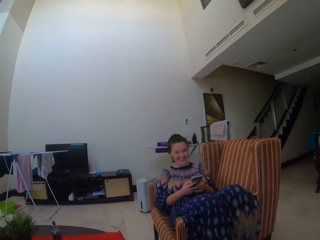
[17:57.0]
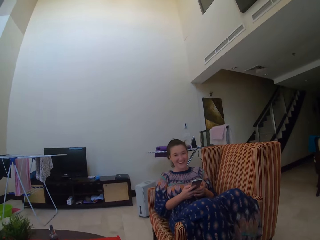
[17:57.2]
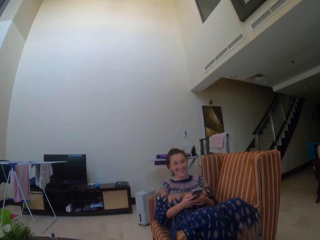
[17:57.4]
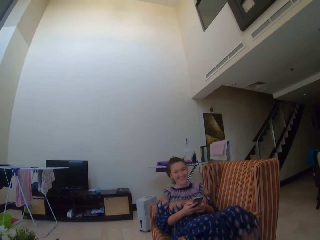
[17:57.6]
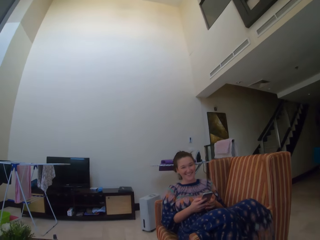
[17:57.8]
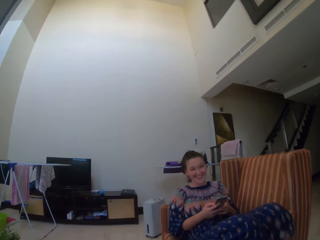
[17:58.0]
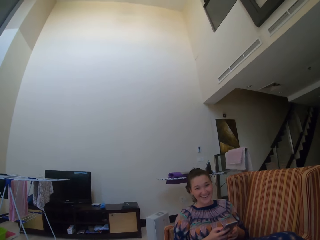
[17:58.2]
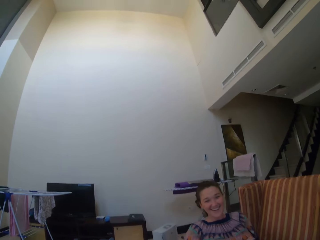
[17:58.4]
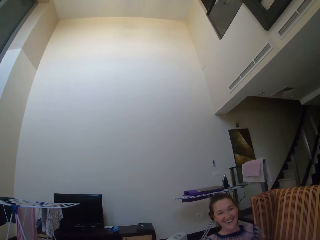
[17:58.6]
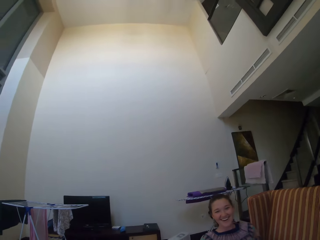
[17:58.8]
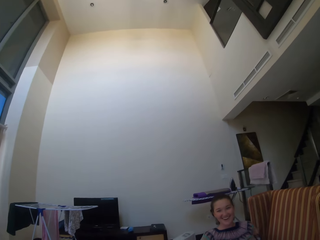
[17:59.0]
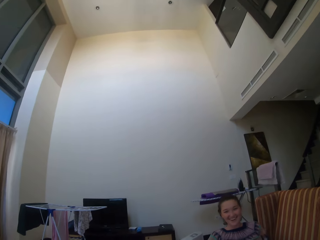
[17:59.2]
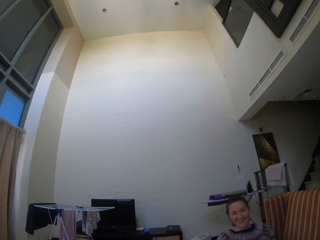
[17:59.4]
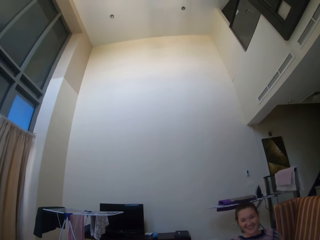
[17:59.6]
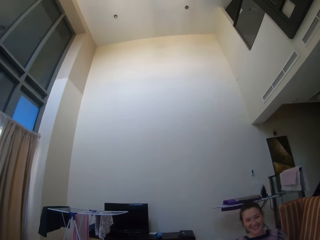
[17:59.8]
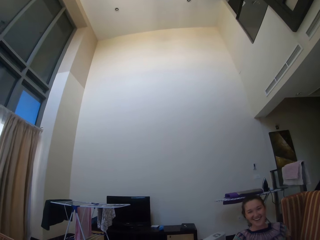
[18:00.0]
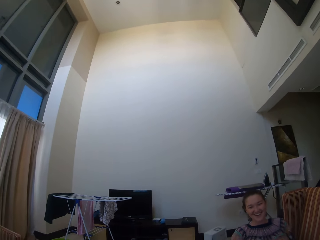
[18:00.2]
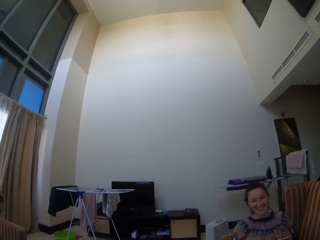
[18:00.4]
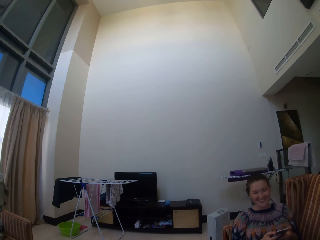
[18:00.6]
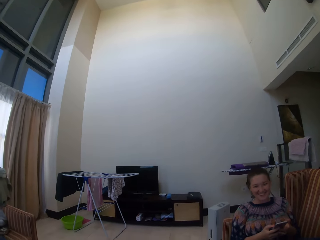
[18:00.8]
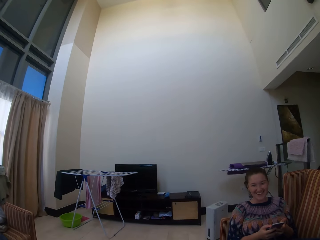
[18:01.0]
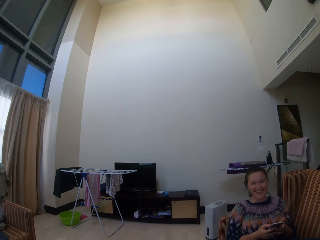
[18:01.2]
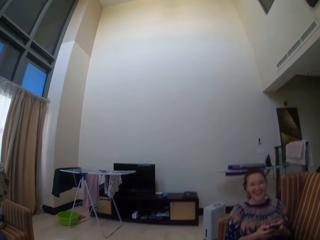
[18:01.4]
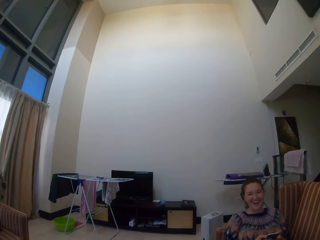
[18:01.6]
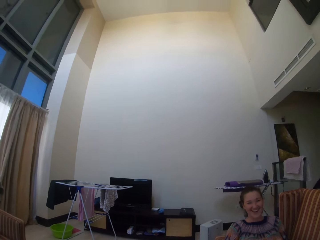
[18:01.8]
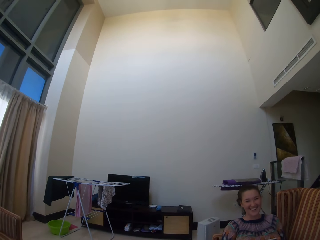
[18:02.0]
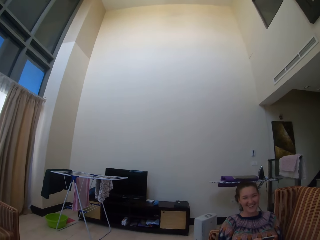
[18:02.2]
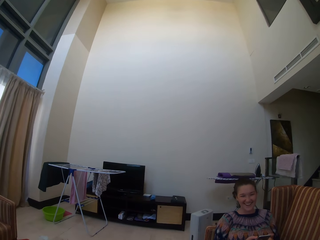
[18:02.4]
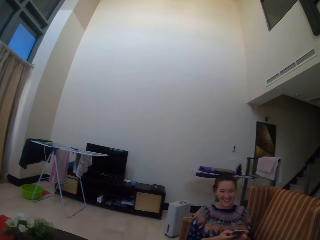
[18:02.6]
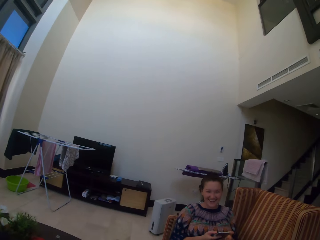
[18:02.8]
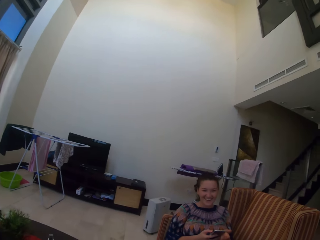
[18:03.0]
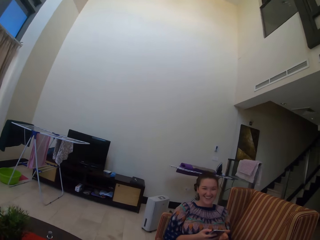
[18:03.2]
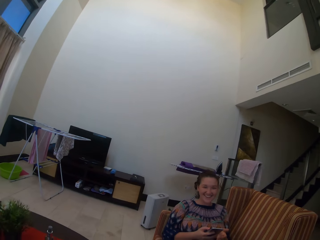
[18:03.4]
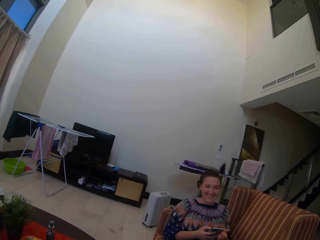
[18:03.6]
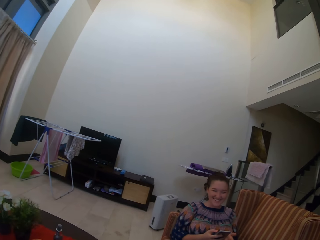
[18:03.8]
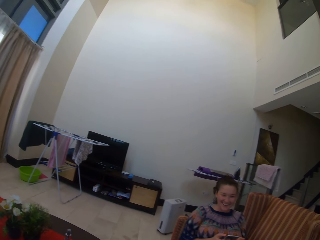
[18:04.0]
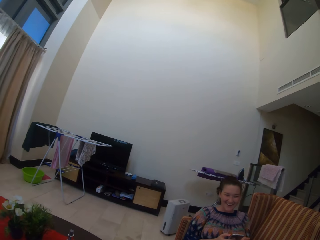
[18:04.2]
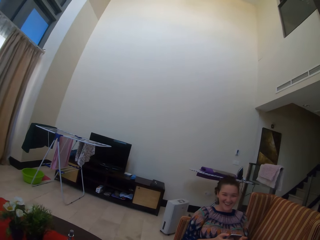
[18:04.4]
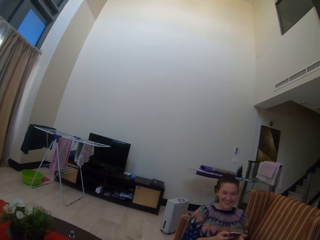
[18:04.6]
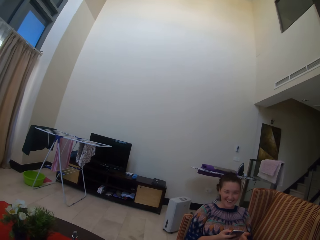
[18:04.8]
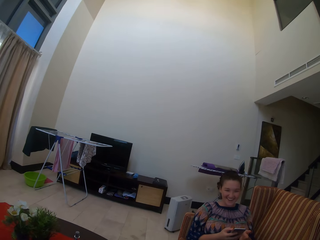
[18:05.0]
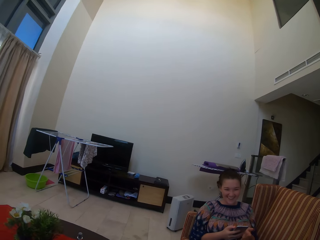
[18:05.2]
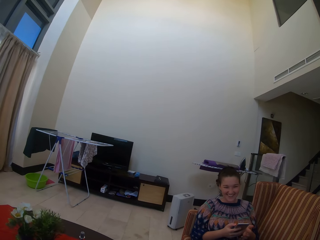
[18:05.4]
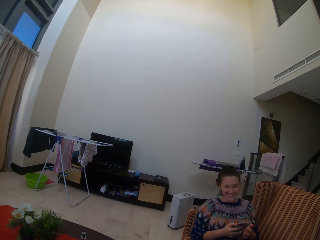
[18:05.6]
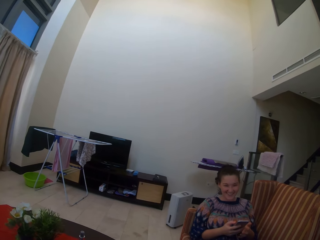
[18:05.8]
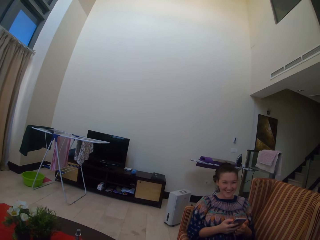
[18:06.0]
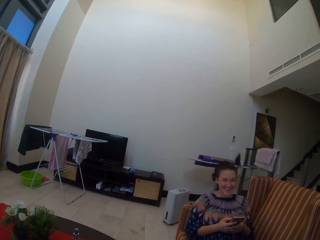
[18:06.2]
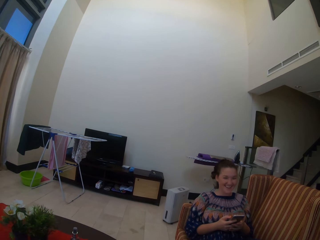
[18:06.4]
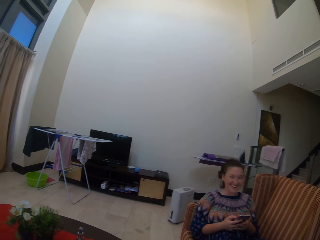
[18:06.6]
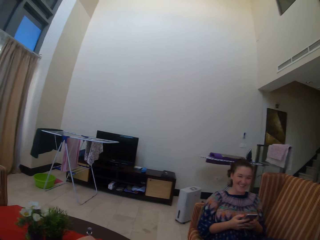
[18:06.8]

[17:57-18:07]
A man laughs.

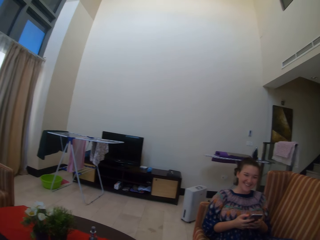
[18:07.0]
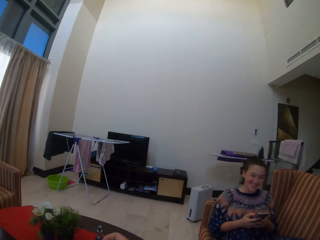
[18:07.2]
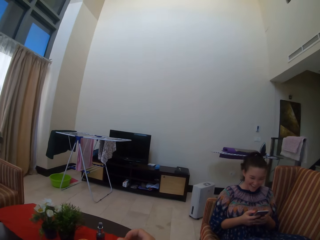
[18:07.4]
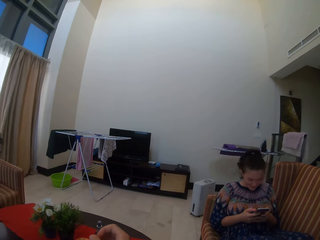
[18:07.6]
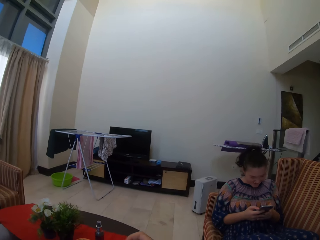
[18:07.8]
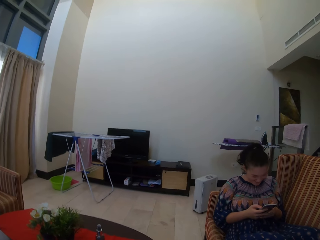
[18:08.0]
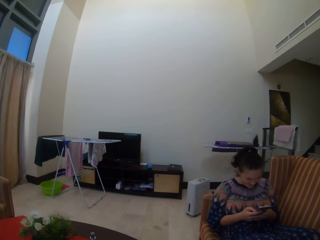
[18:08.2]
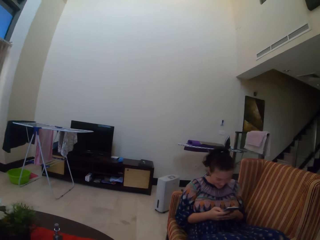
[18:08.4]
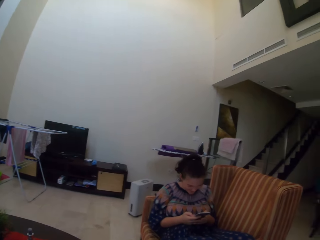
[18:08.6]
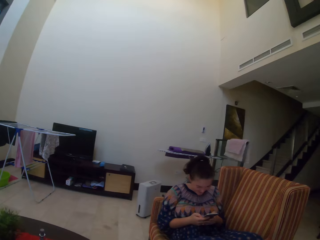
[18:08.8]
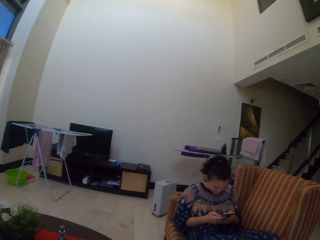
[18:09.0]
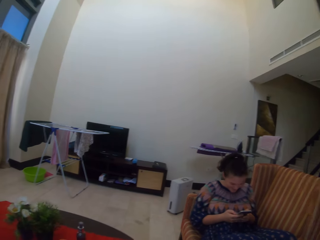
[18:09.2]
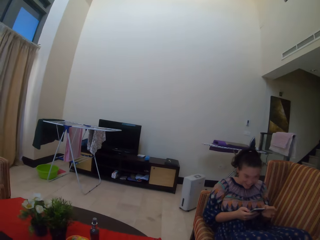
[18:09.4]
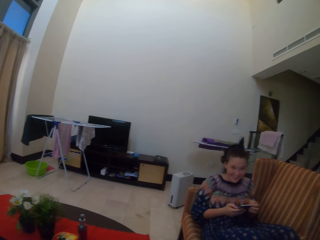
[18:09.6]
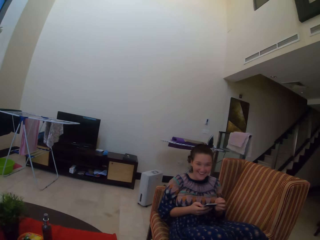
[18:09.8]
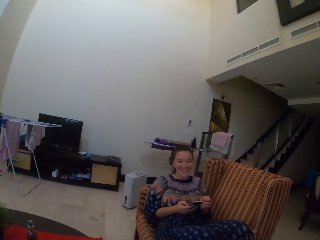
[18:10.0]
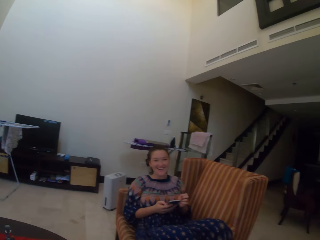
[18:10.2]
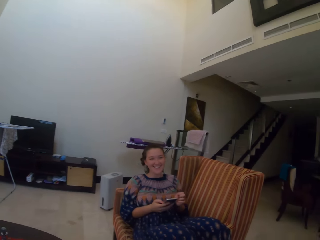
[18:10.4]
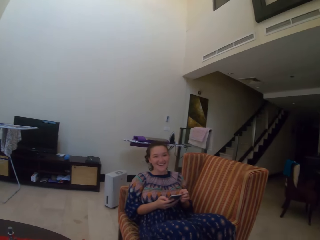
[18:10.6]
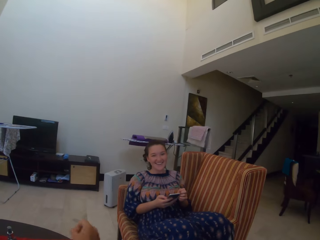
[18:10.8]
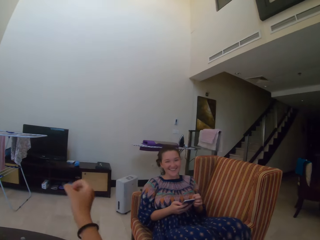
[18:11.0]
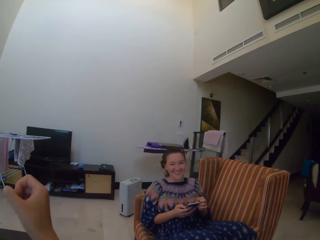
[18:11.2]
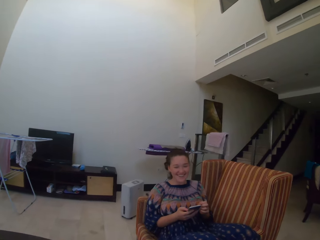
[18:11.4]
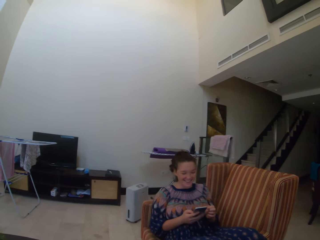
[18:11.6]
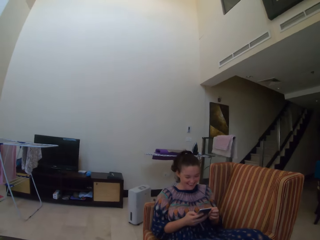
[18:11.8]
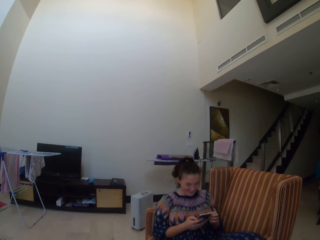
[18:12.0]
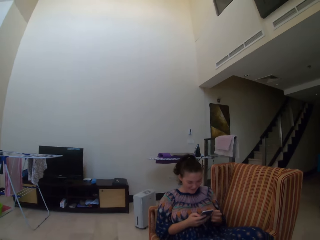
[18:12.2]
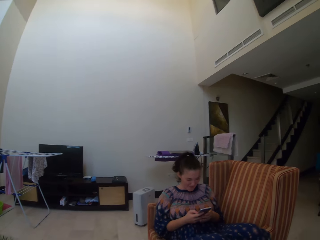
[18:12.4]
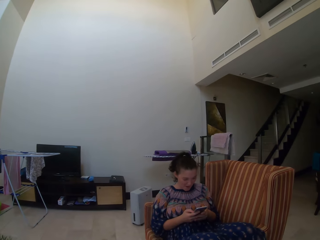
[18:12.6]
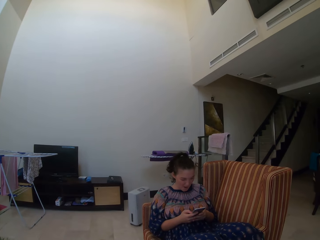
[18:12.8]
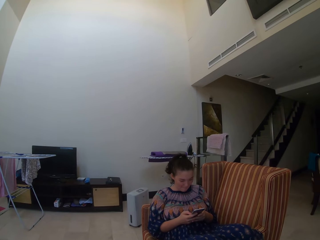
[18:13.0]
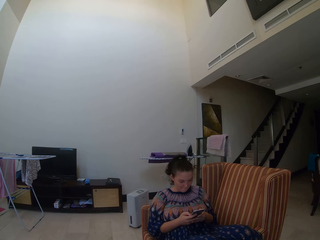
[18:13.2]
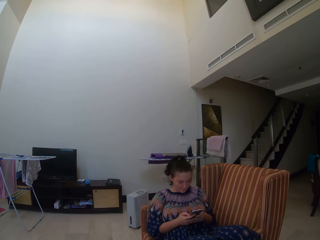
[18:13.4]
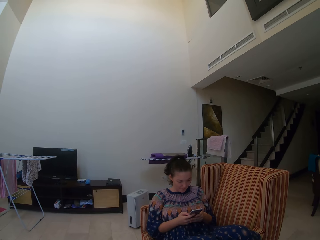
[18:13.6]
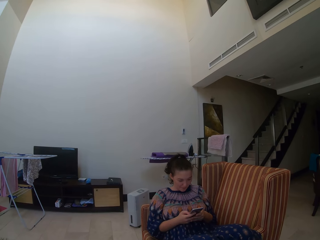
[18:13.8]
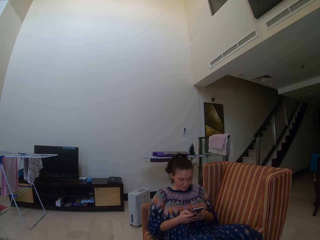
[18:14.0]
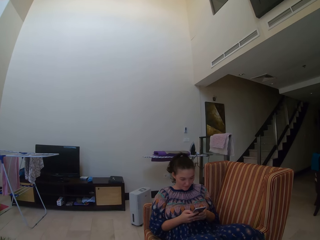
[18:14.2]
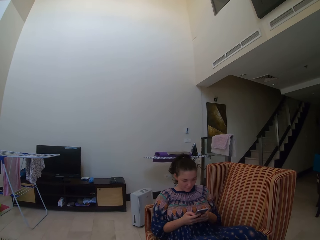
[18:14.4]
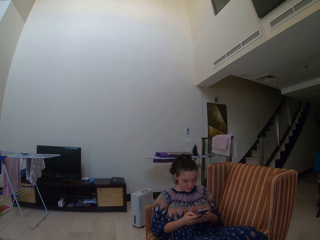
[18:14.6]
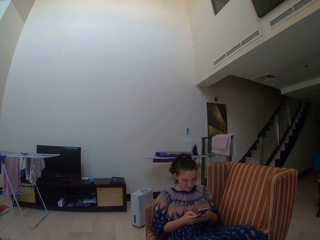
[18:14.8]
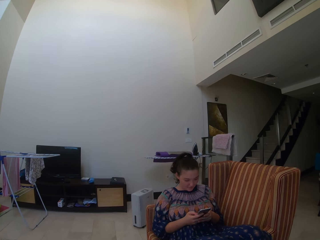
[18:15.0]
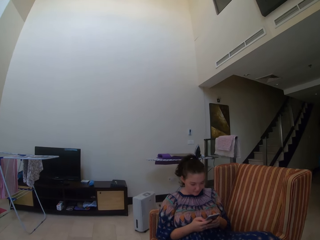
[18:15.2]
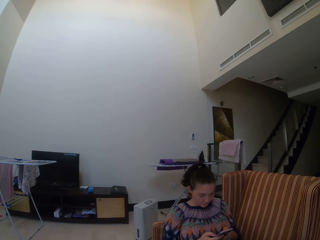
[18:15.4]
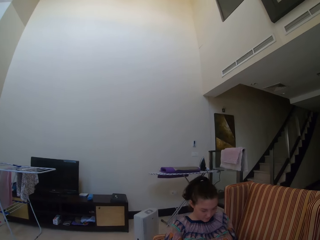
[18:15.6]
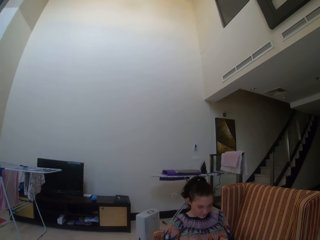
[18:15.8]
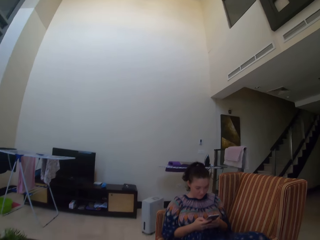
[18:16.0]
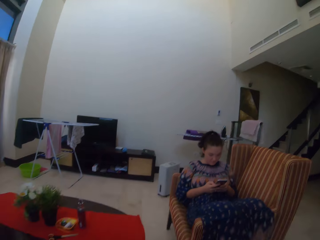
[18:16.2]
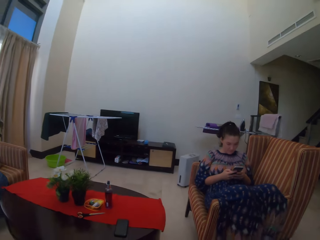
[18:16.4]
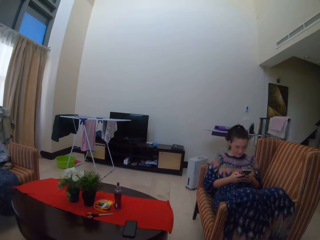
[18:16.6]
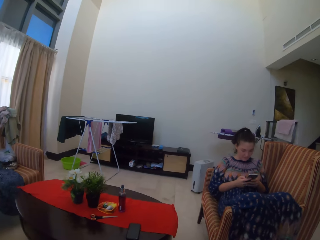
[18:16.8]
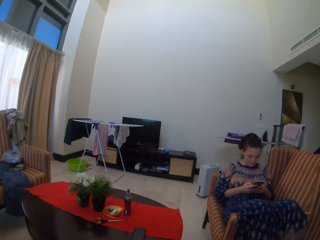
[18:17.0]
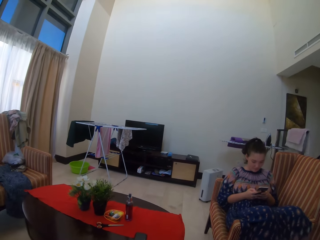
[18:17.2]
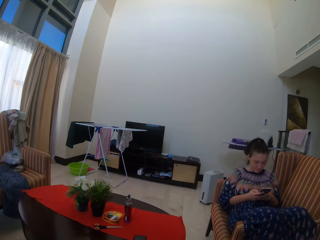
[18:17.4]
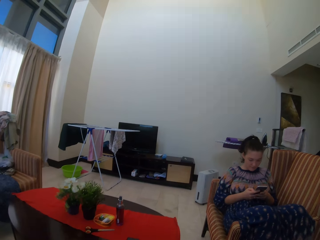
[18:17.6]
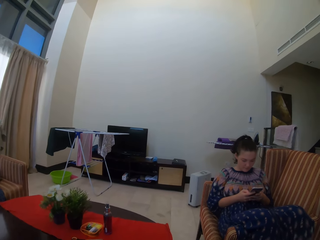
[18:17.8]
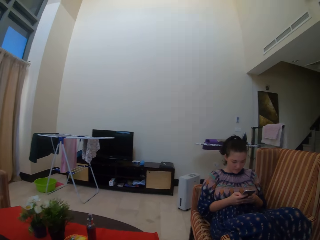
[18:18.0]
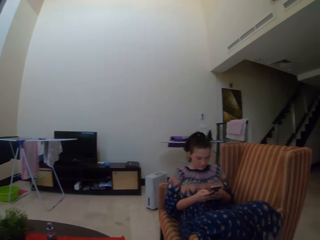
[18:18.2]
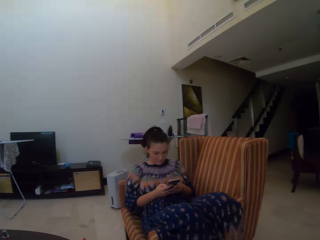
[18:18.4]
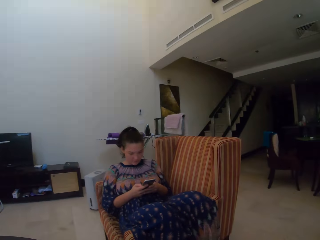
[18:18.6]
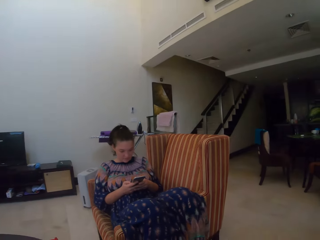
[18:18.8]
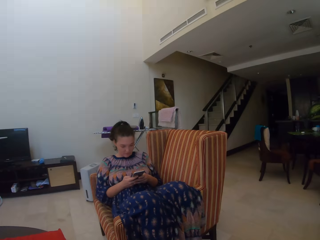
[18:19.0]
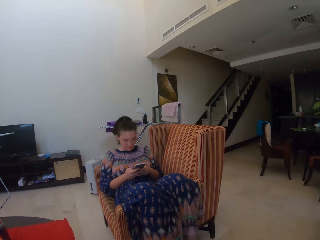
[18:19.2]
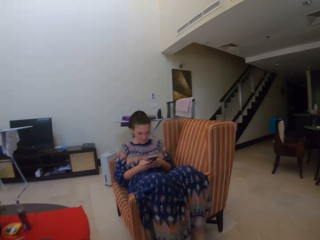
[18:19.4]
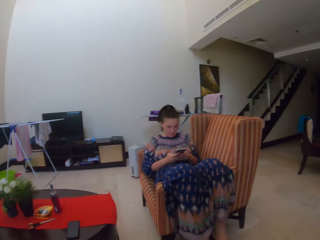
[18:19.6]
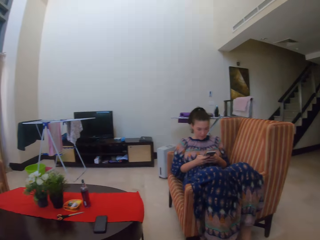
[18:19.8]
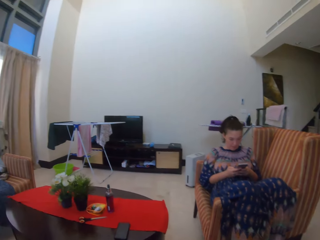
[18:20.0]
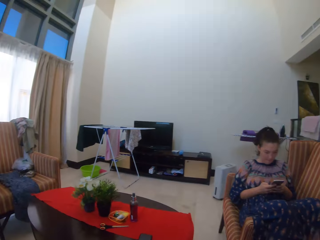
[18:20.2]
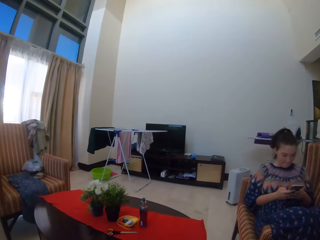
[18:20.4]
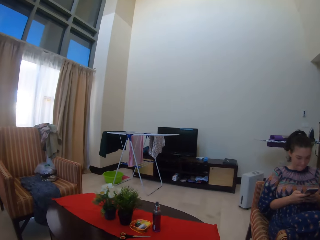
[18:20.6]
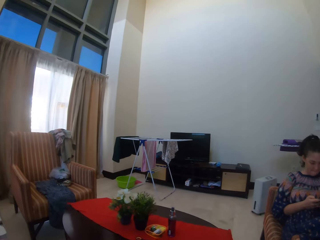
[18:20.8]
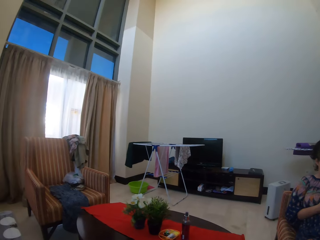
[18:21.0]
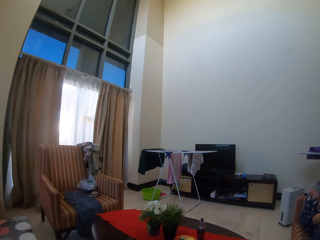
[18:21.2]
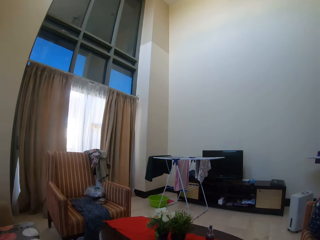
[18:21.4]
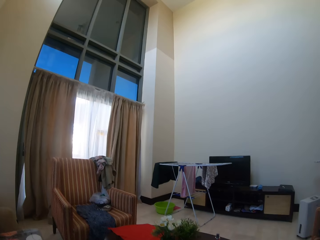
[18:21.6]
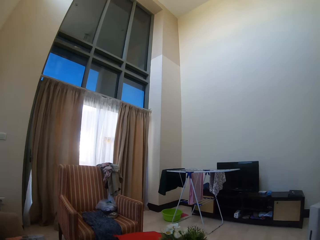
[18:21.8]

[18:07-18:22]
A lady operates the phone with her hands. The lady looks at the phone and laughs. The camera wearer lifts his hand. He walks around the room.
